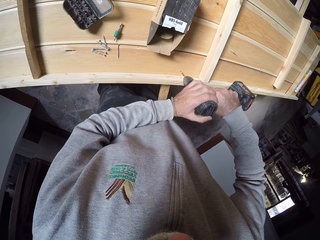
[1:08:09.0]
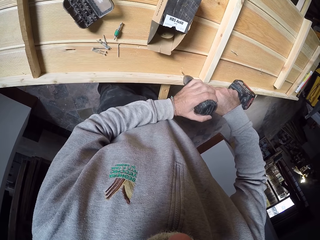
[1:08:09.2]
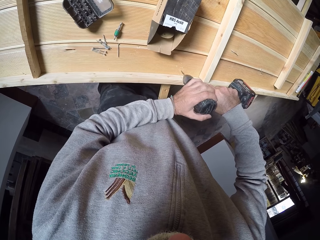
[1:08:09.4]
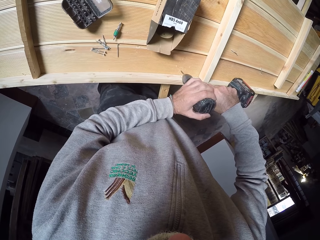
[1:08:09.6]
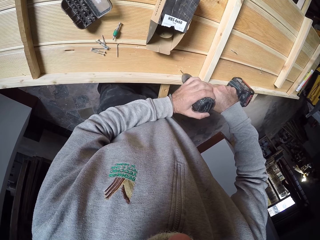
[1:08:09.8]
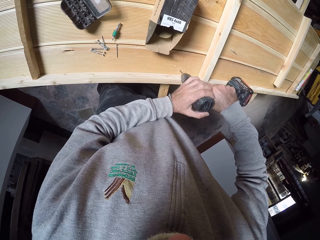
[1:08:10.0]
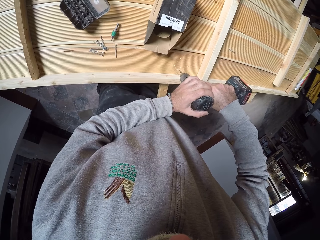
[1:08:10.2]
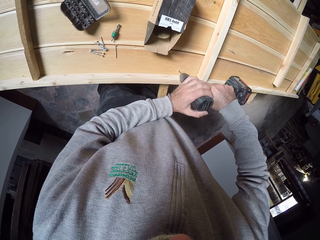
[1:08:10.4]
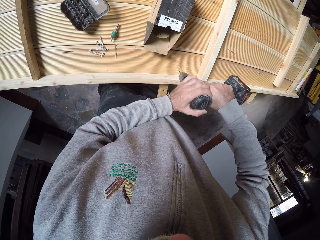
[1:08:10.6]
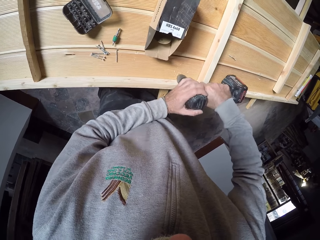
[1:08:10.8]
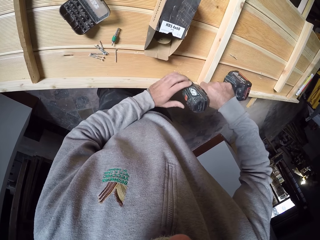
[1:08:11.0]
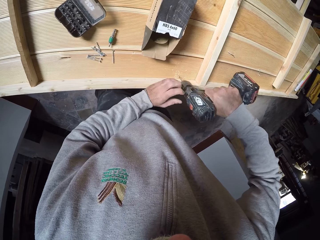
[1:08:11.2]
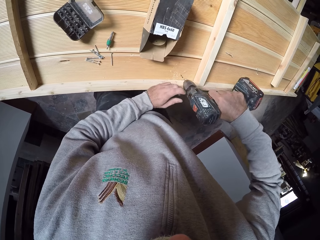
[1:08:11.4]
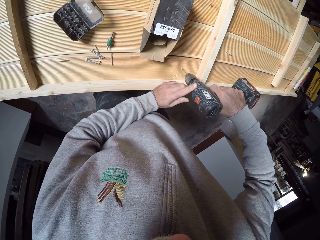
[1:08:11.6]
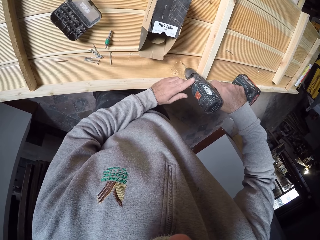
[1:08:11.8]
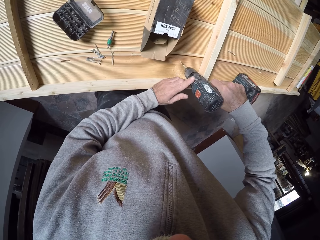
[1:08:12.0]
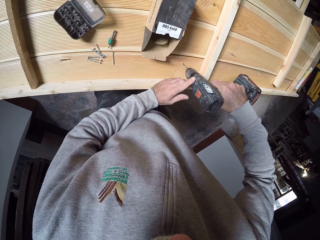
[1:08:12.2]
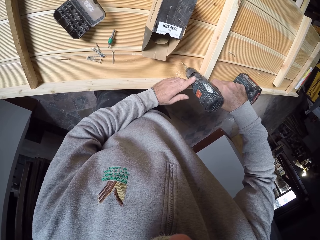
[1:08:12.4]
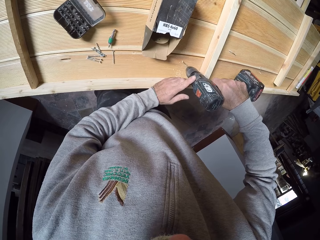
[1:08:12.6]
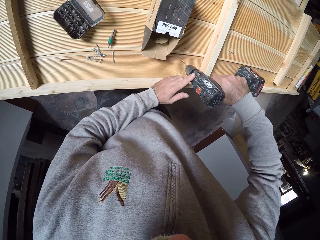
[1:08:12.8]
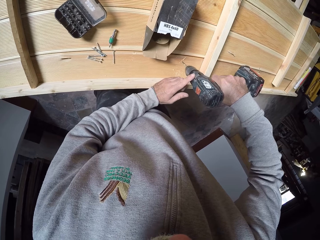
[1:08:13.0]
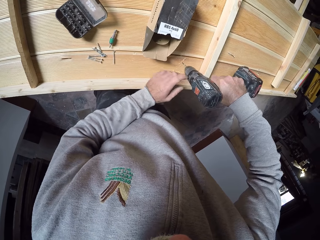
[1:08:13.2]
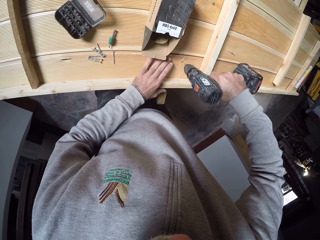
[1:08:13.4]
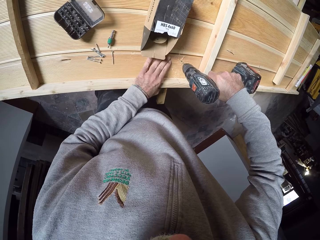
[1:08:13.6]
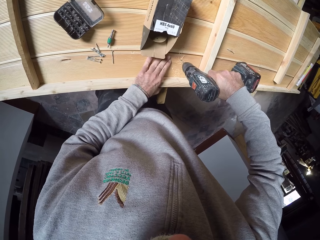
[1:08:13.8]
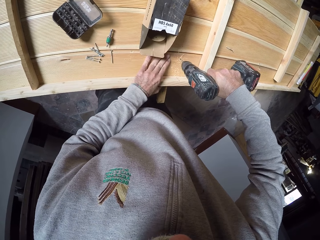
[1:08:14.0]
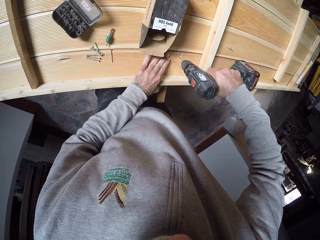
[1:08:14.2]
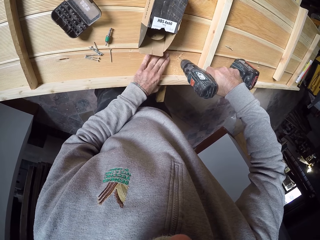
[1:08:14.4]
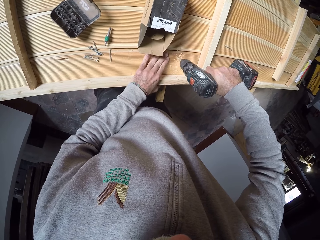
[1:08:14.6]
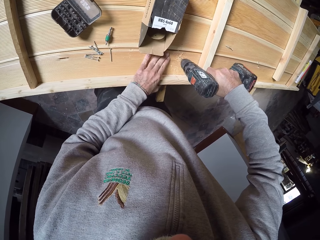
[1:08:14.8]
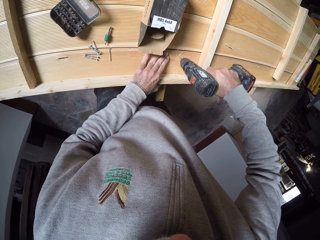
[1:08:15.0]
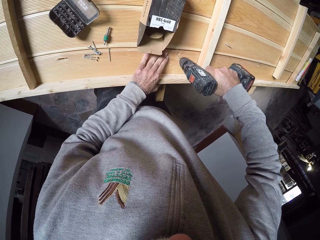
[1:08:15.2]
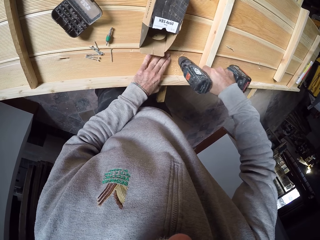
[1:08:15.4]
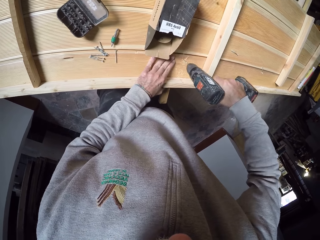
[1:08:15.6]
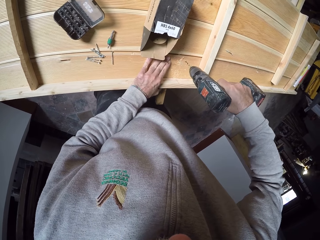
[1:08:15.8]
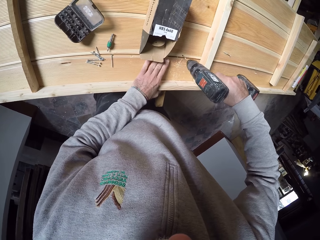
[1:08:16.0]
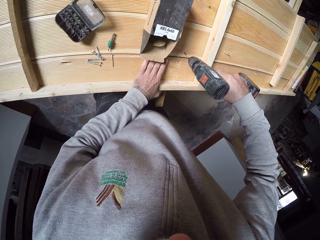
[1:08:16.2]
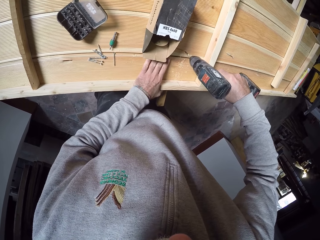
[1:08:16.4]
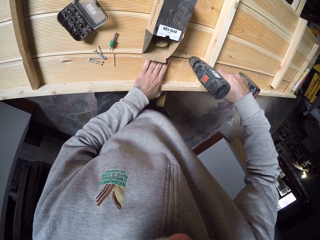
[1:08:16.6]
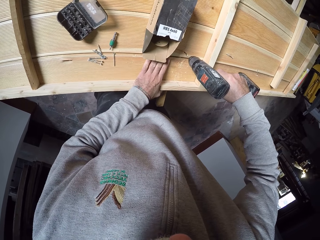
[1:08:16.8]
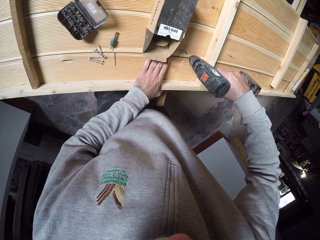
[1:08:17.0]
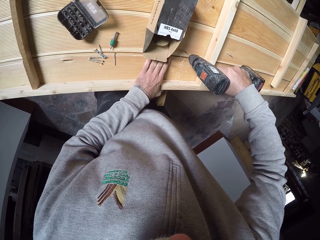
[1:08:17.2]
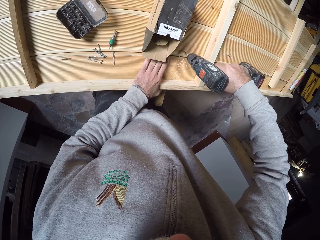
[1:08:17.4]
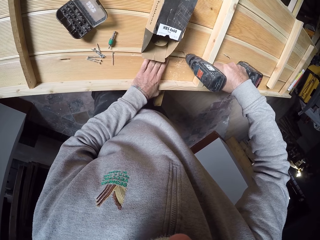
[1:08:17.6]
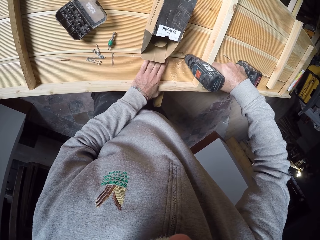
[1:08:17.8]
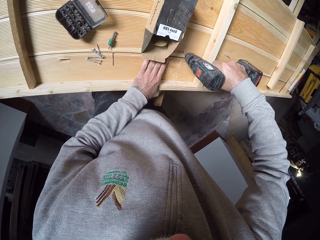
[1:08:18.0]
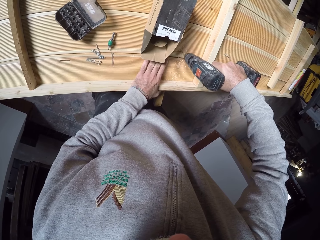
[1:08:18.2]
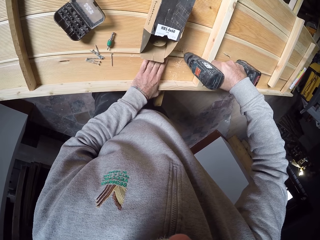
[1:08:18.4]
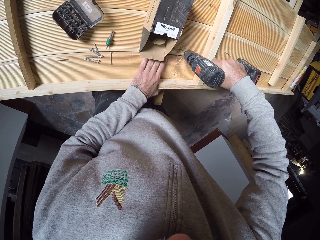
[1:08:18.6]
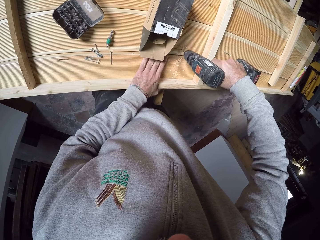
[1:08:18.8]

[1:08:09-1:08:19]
The camera wearer drills a hole into the wooden board with the drill in both hands. He drills some holes into the wooden board with the drill in his right hand.

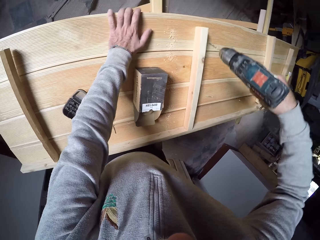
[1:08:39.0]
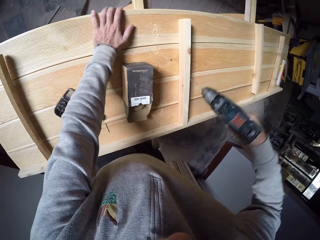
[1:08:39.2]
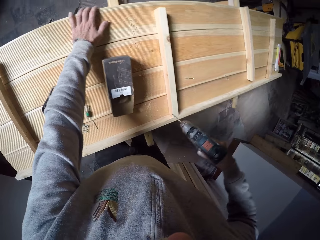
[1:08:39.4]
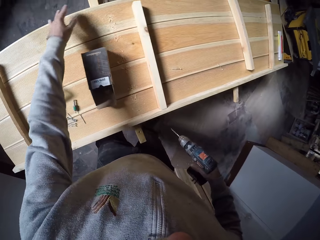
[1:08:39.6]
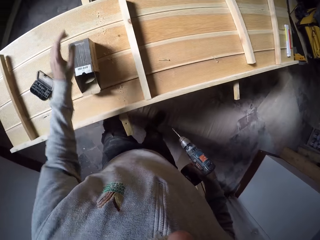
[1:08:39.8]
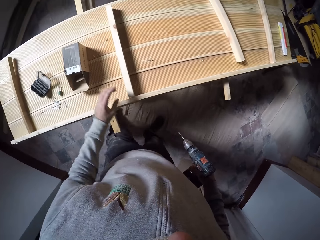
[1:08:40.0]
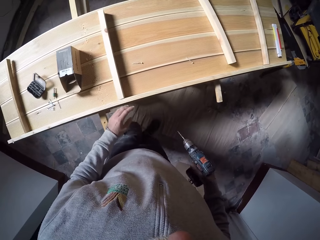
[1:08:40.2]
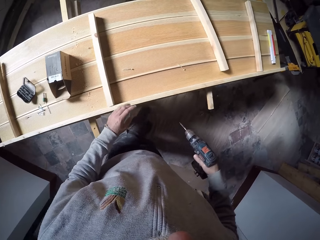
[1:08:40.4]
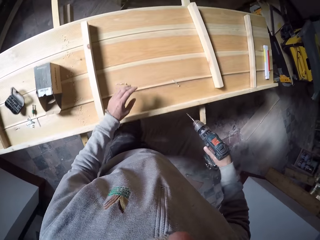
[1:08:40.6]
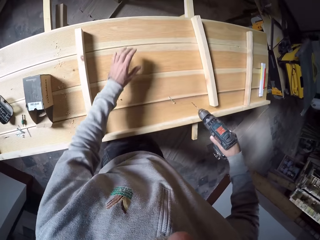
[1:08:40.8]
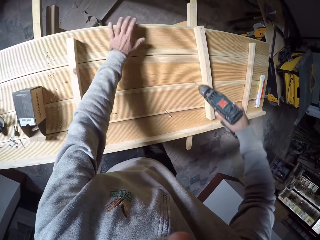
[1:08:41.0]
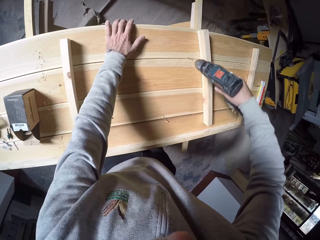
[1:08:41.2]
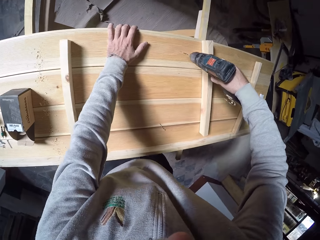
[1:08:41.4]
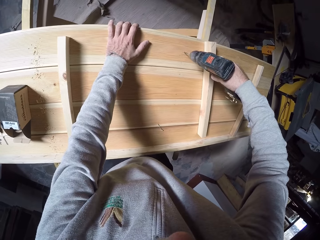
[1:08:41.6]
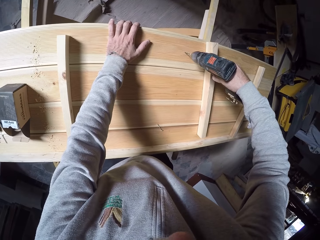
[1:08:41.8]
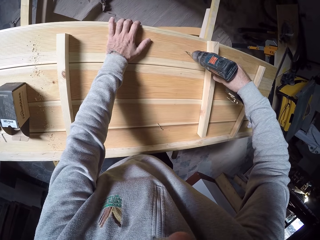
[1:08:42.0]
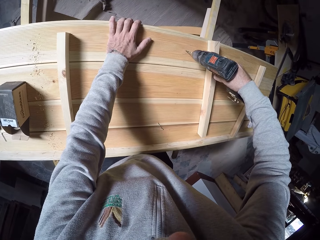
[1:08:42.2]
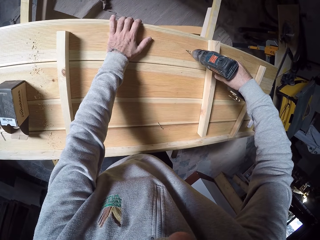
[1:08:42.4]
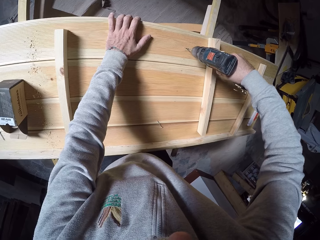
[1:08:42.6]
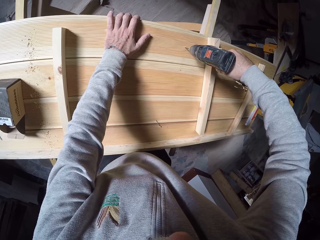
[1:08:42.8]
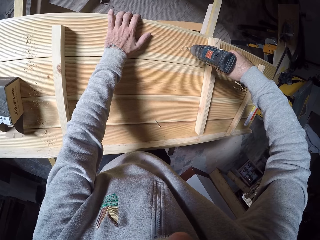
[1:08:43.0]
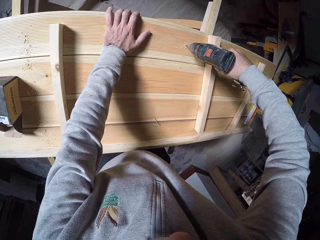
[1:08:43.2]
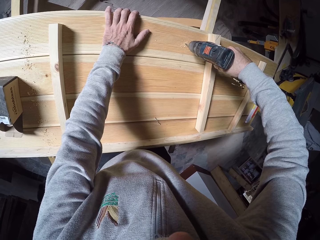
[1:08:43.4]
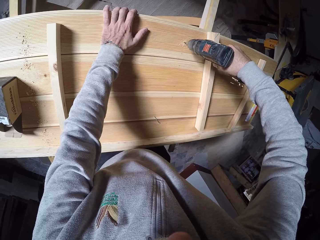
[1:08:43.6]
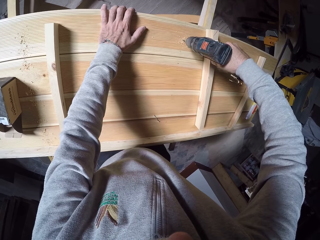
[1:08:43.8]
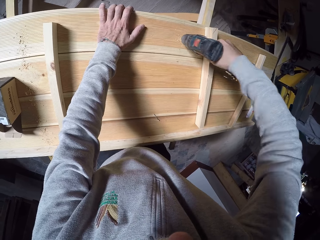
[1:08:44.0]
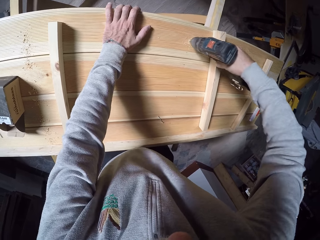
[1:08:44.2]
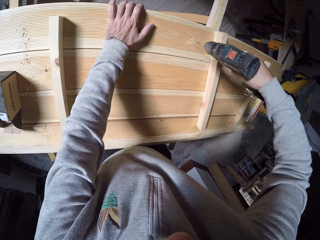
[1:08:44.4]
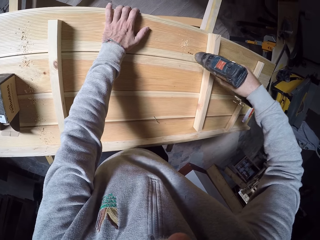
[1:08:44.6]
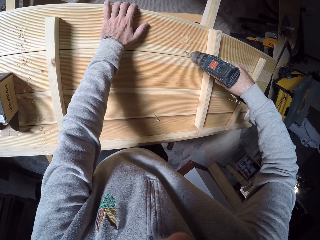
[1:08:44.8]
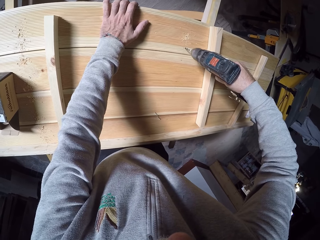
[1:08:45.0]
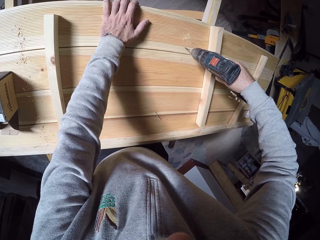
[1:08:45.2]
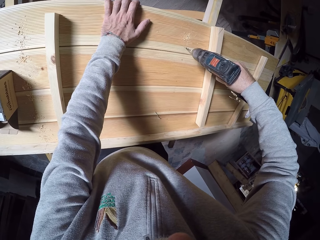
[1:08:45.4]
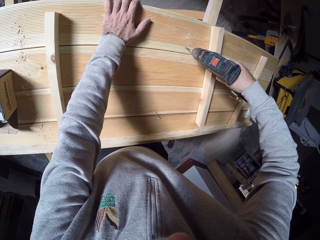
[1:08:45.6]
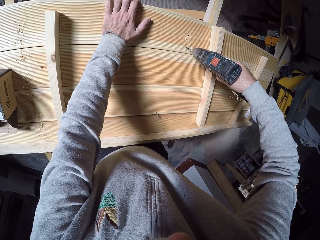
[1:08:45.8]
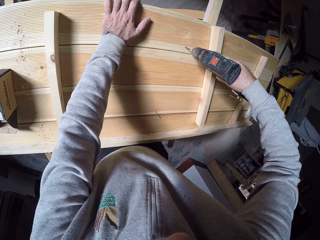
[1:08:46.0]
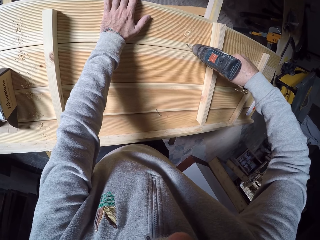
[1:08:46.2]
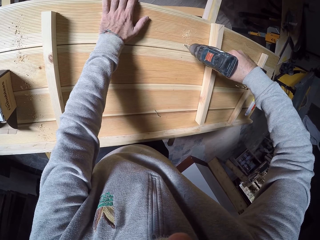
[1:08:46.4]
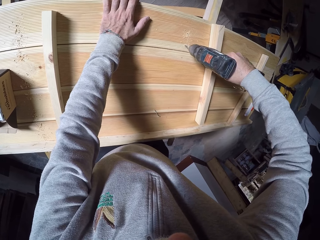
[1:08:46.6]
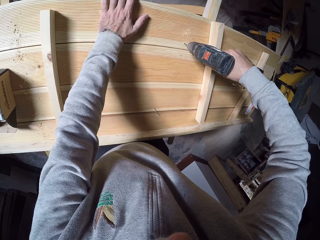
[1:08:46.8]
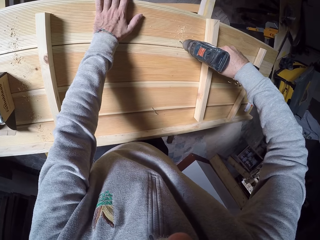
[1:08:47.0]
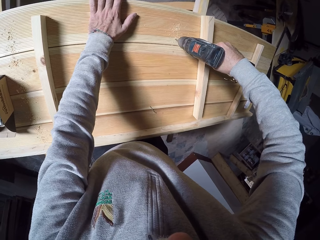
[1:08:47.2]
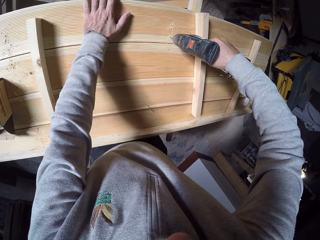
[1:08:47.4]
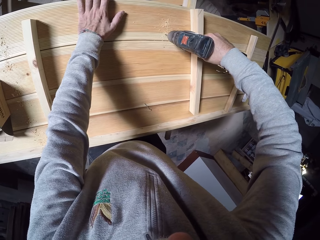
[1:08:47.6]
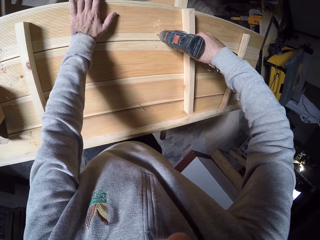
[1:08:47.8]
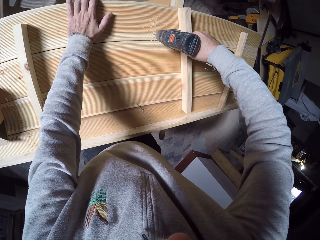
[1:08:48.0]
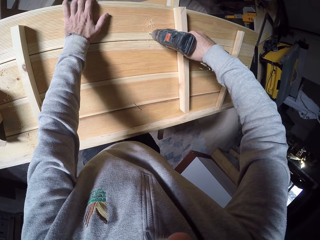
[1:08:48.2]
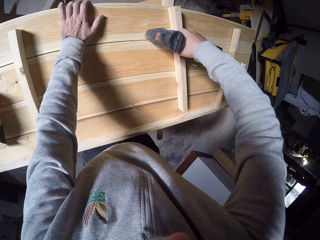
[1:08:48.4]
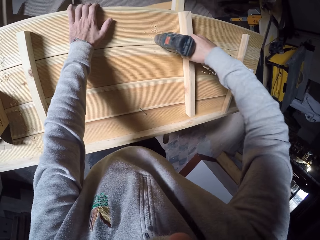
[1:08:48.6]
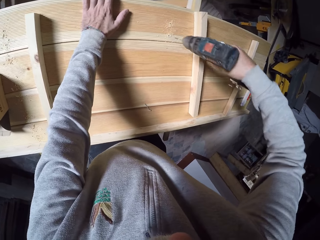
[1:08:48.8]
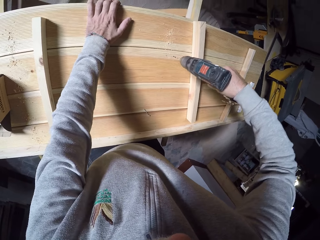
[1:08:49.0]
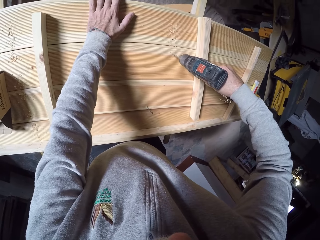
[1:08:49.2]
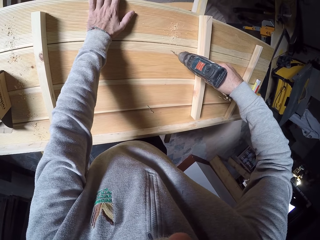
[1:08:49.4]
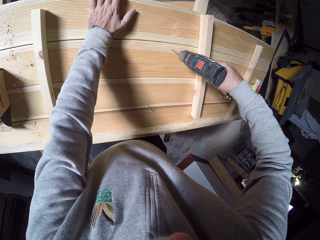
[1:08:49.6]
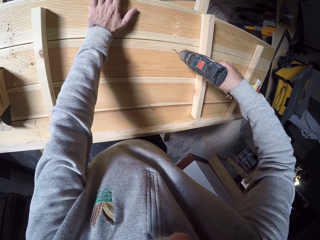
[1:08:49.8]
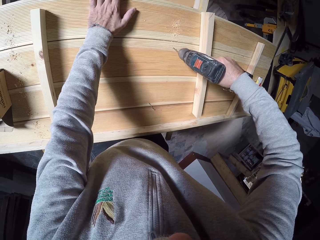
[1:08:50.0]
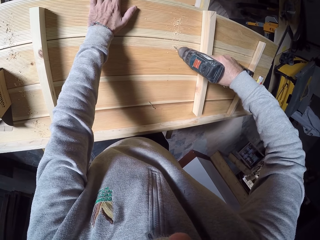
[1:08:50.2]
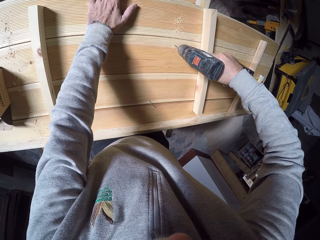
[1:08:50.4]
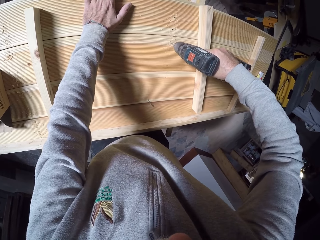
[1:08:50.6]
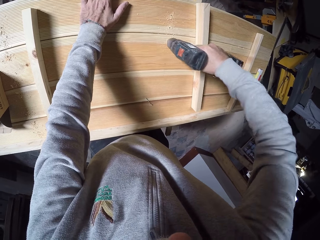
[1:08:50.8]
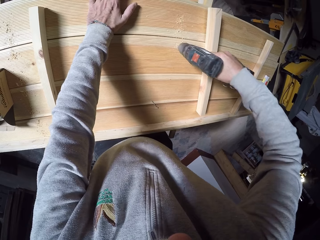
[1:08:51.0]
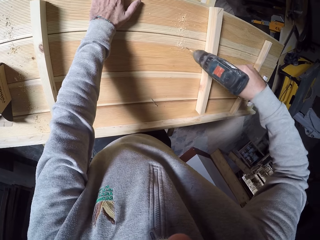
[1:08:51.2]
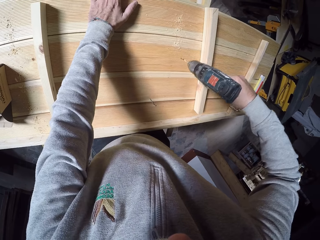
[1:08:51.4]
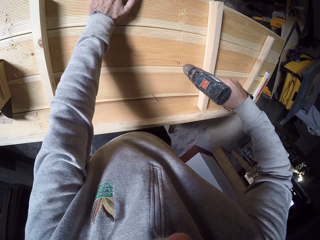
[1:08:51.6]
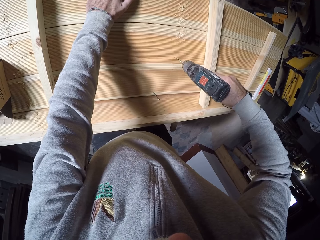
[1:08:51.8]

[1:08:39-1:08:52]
The camera wearer pauses. They drill the wood.
